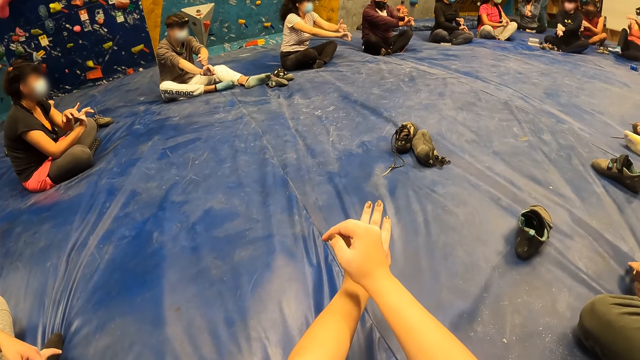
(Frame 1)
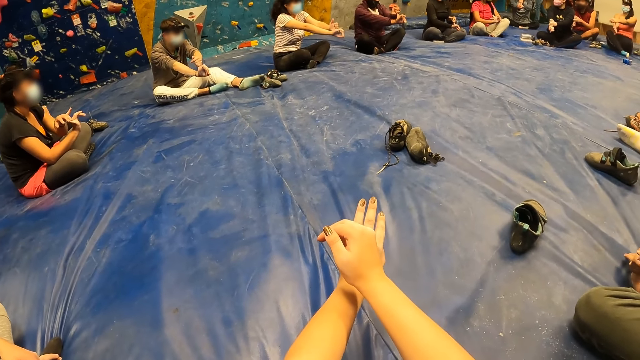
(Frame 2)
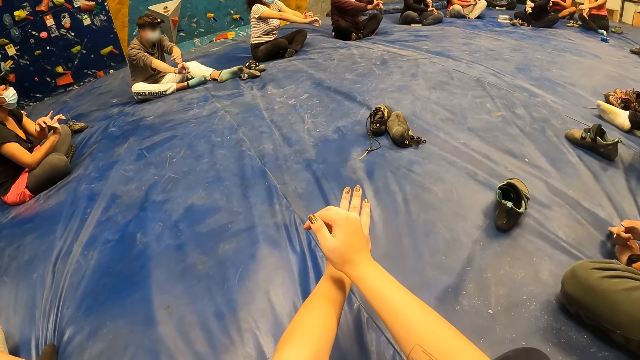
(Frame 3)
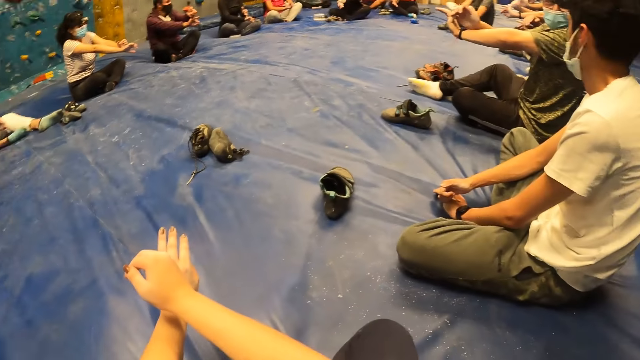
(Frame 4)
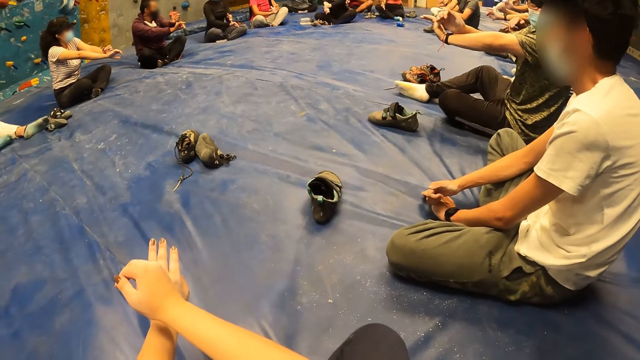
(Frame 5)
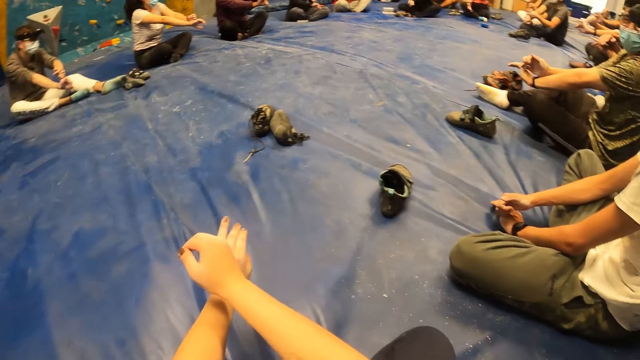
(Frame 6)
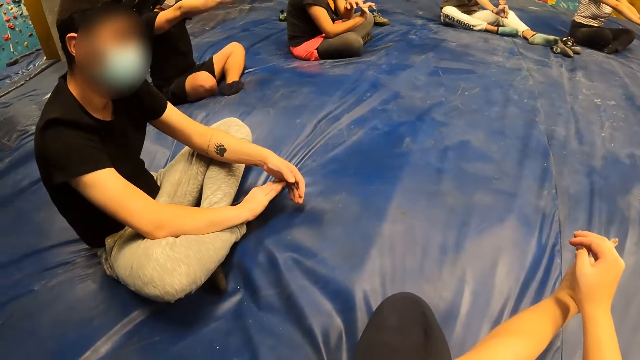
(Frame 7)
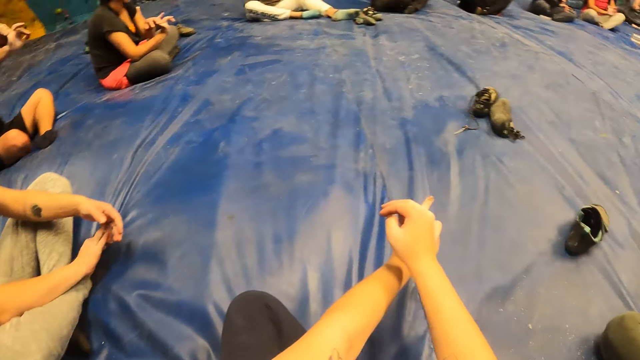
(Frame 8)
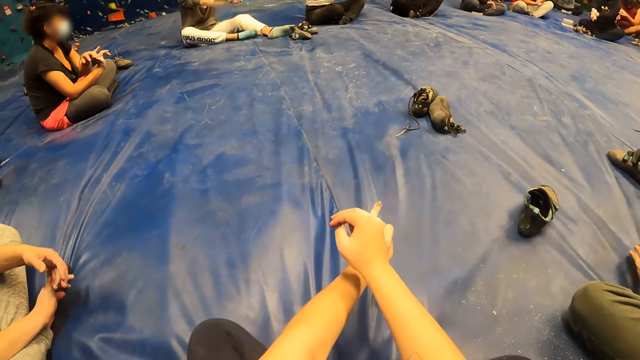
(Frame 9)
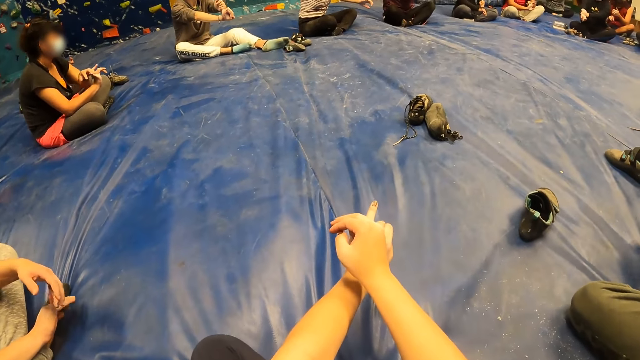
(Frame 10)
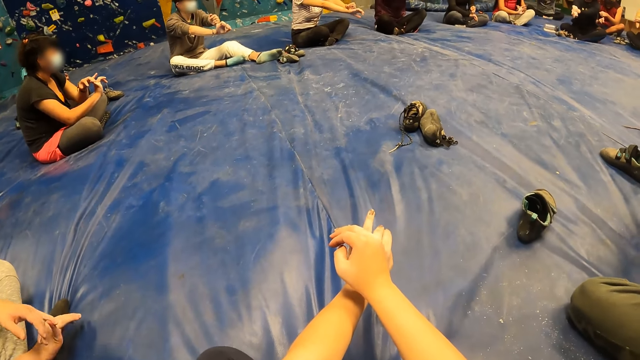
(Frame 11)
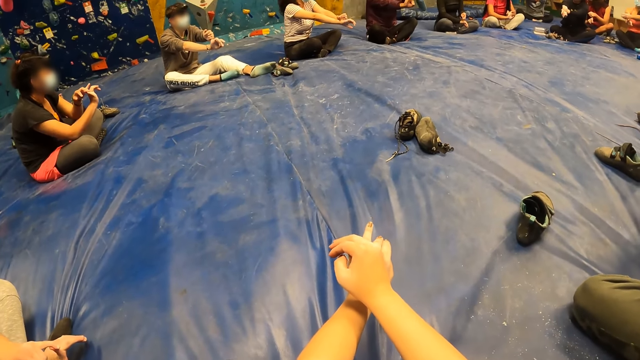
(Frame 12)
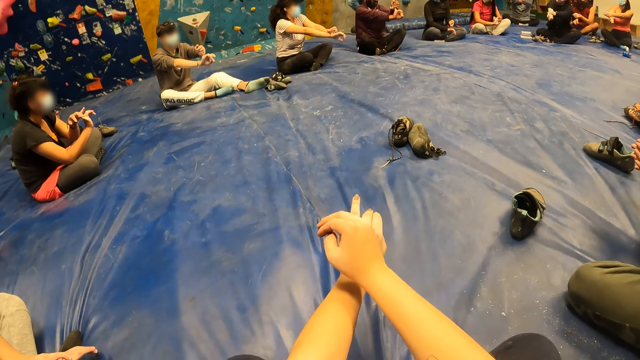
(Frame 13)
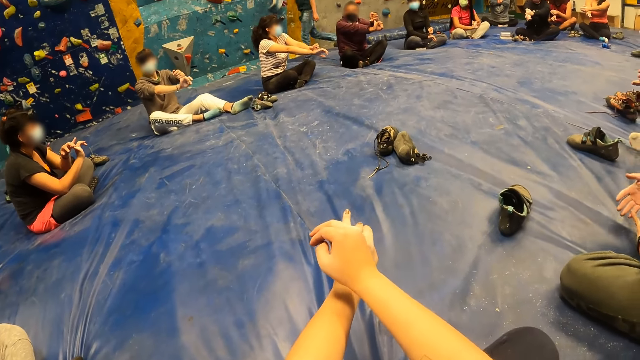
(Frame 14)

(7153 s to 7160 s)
The camera wearer looks around.

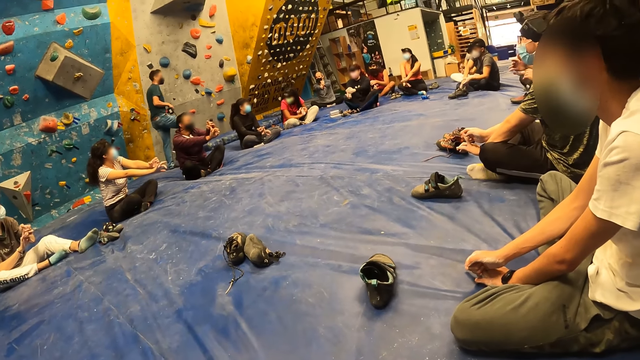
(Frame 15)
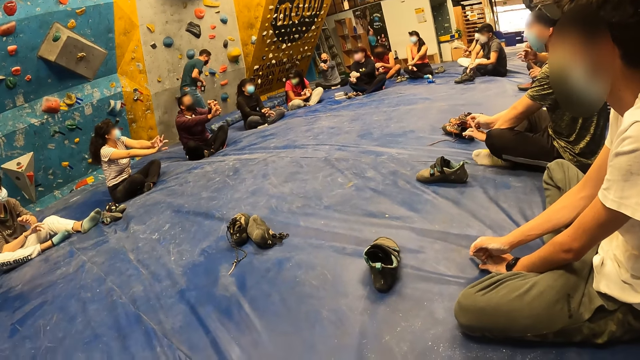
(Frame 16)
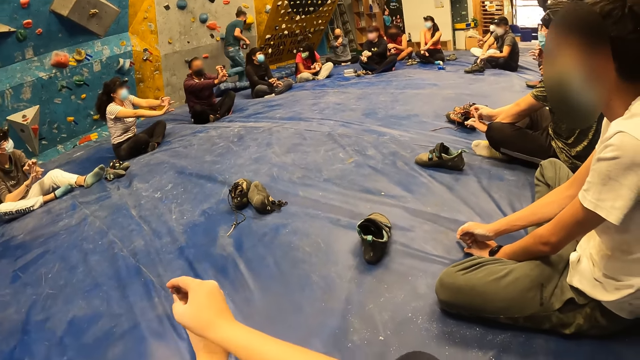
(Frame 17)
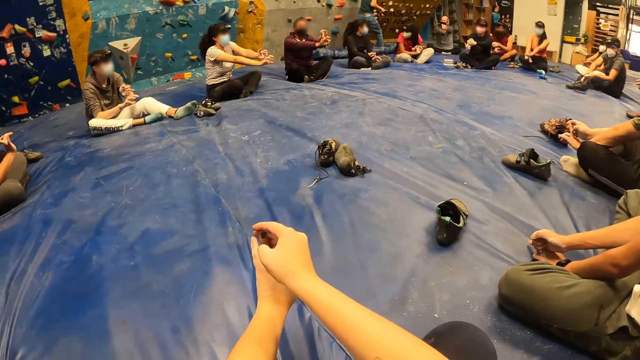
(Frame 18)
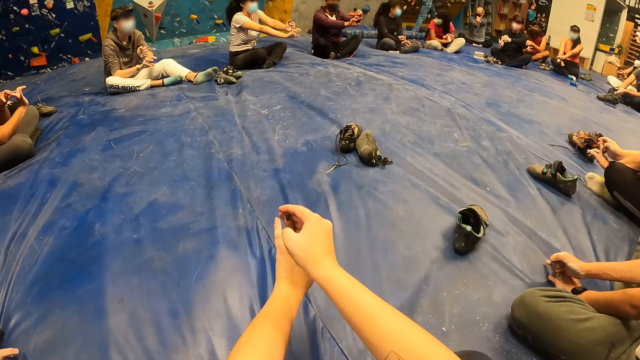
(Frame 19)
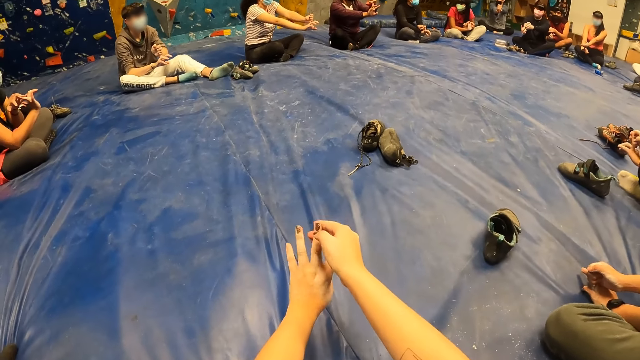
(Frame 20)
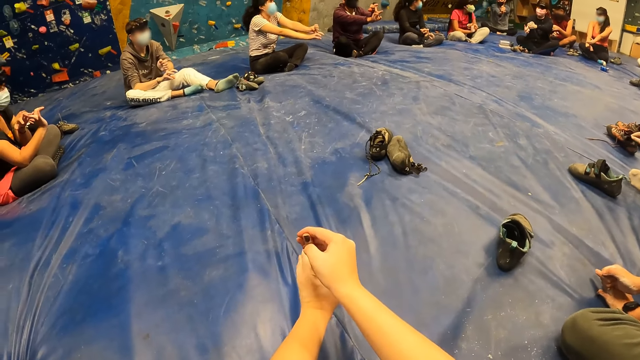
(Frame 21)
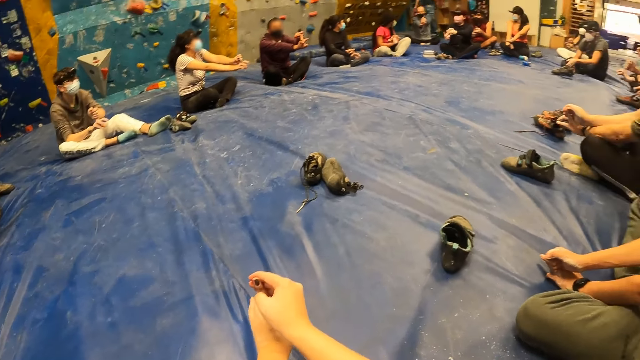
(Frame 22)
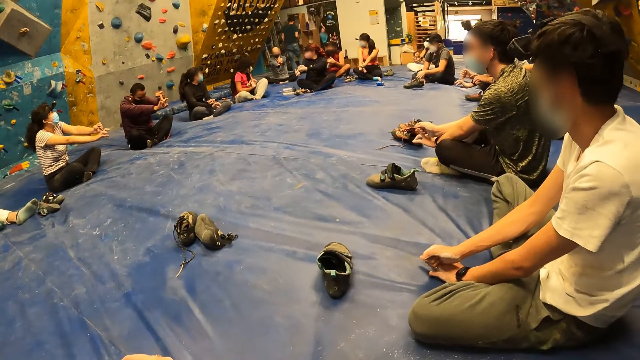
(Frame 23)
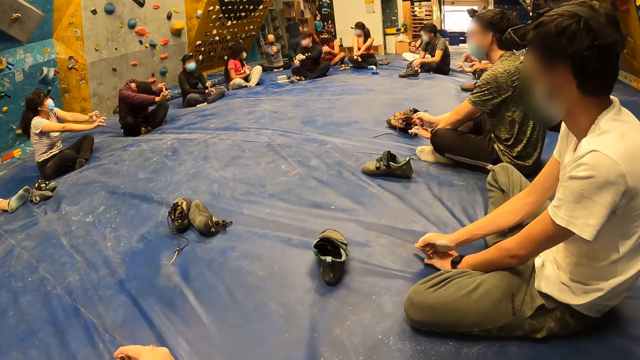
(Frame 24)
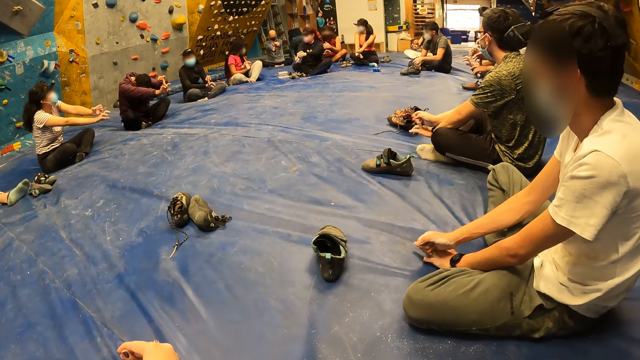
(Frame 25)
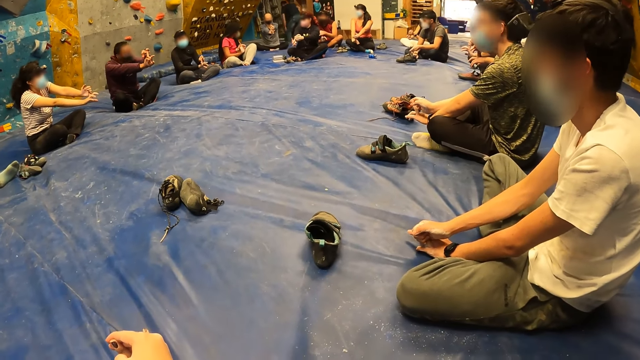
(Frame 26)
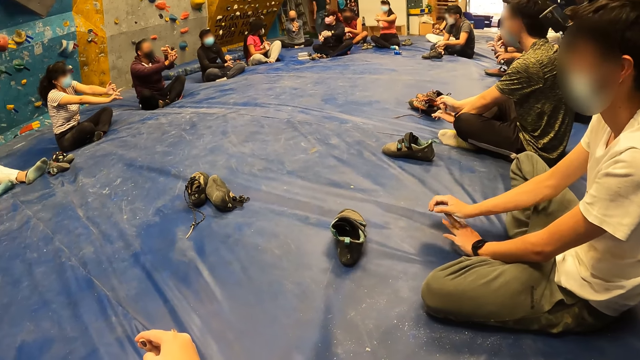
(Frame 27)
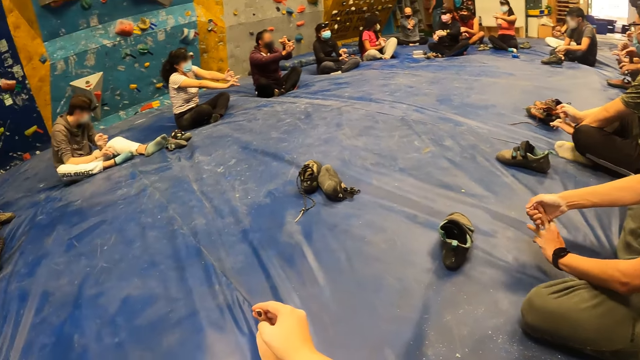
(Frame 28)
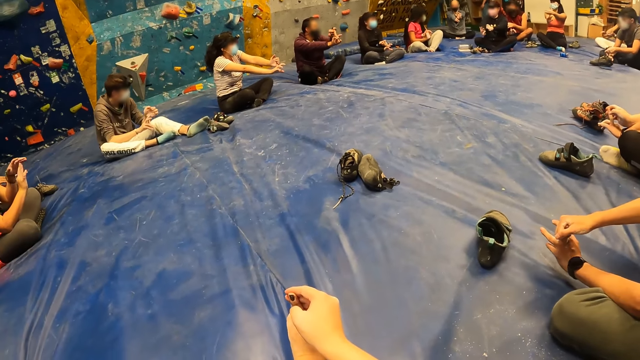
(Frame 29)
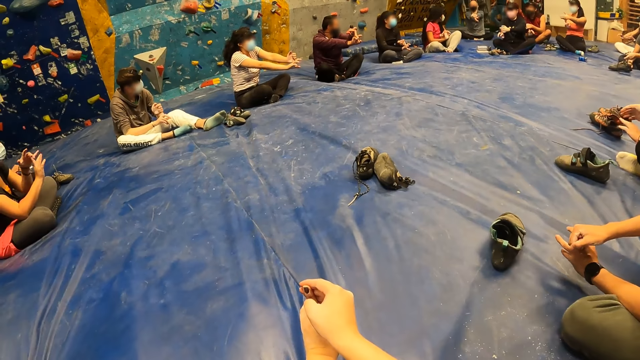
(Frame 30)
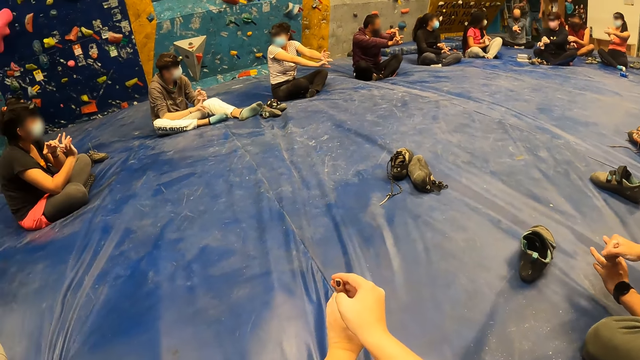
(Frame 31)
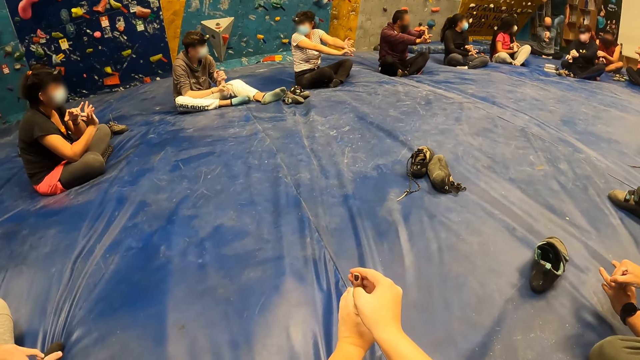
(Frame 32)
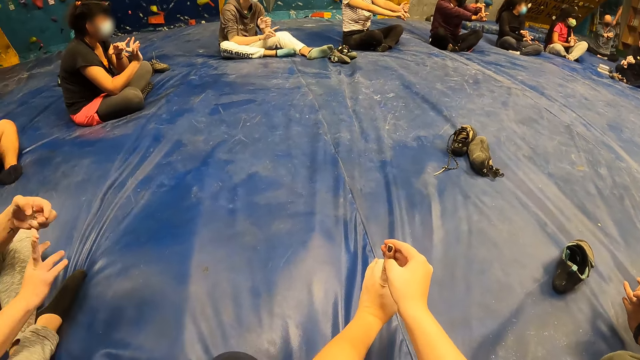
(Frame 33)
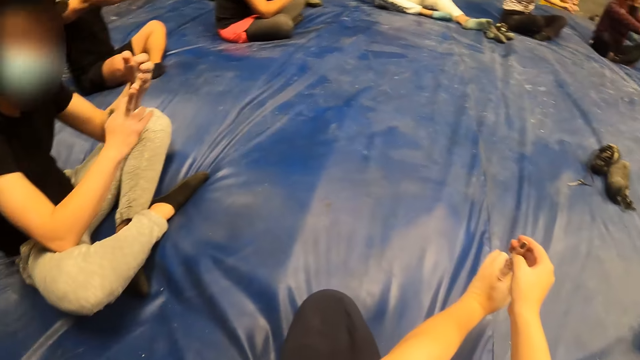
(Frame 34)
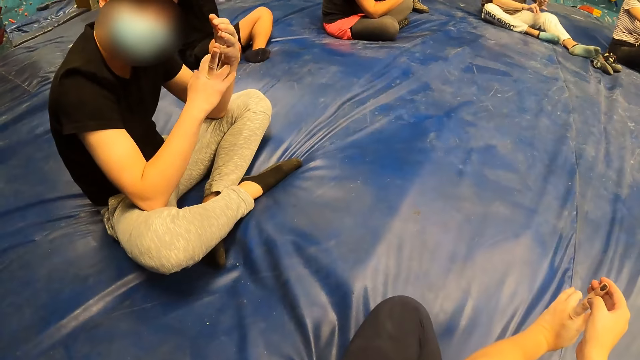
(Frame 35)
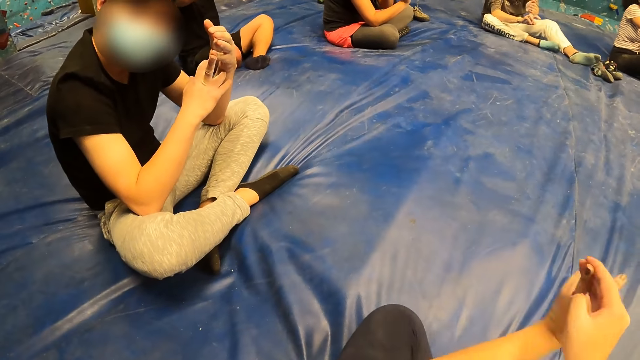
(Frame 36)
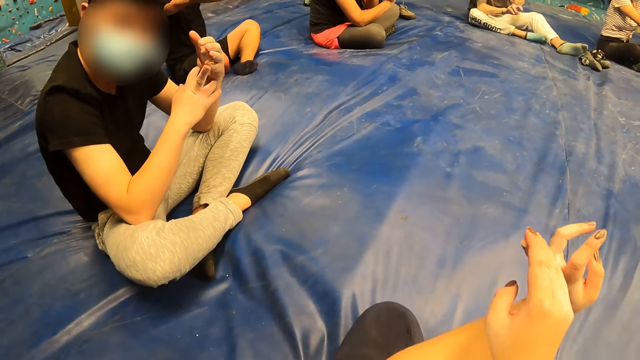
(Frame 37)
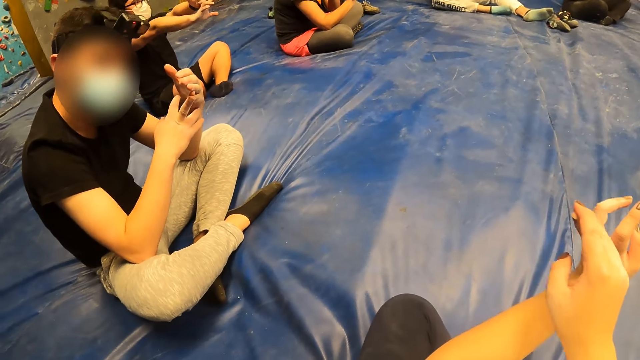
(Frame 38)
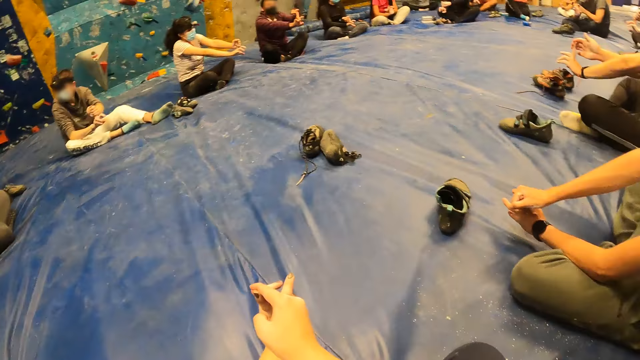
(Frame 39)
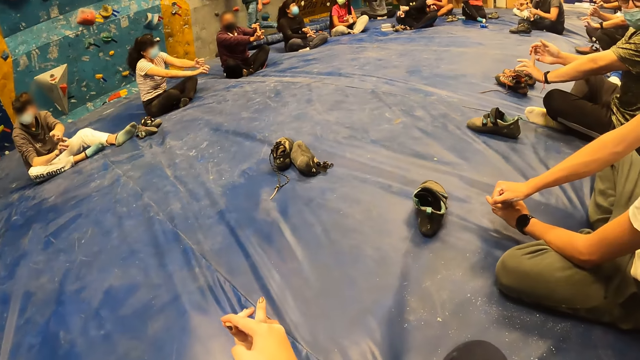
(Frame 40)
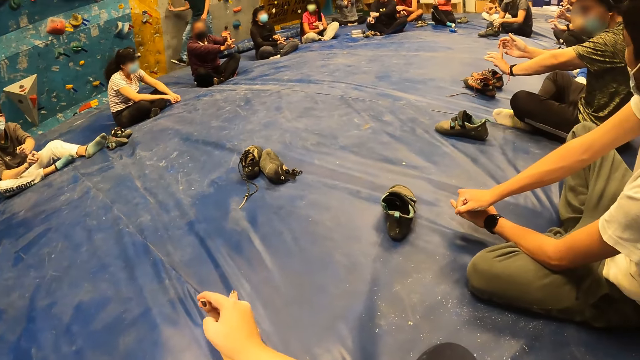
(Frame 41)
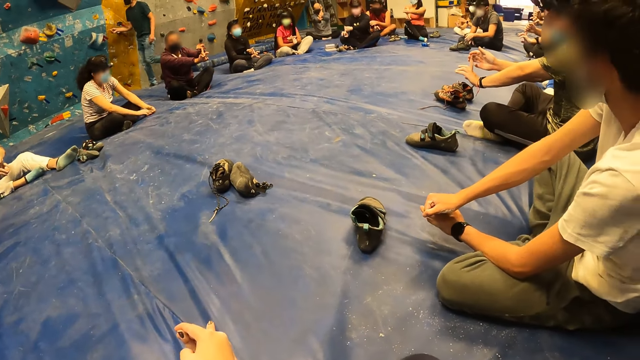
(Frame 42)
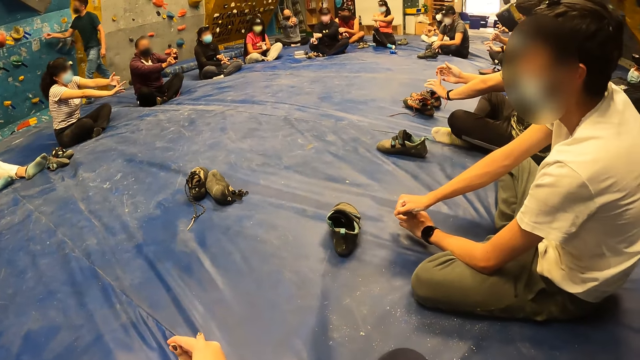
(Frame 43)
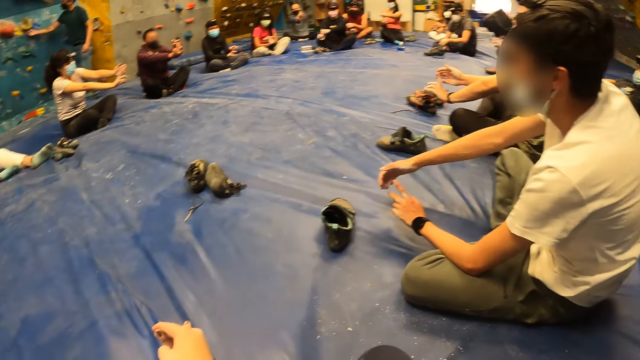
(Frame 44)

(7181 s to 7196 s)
The camera wearer holds her left fingers with her right hand. A man talks to the camera wearer.
